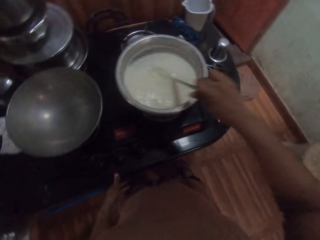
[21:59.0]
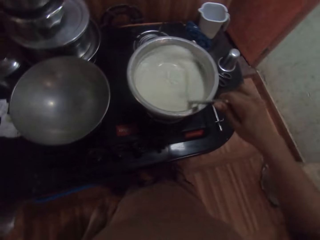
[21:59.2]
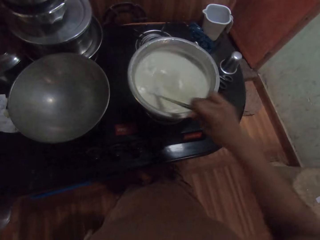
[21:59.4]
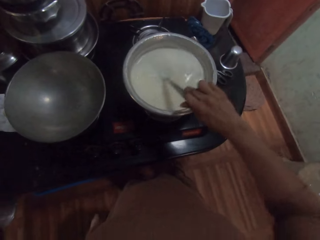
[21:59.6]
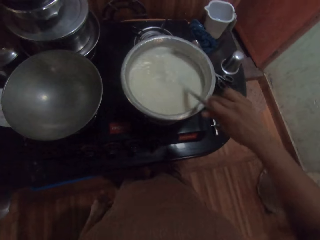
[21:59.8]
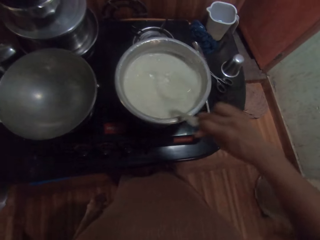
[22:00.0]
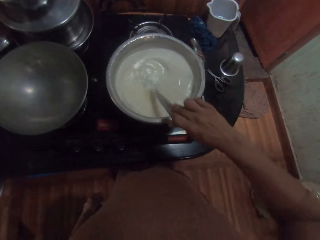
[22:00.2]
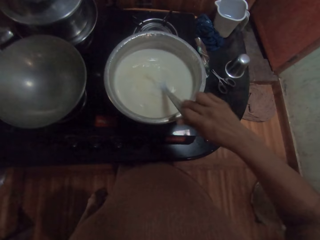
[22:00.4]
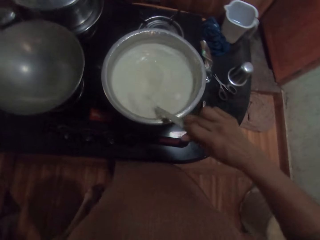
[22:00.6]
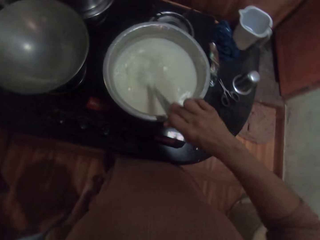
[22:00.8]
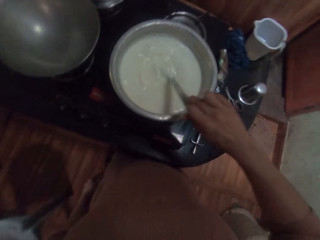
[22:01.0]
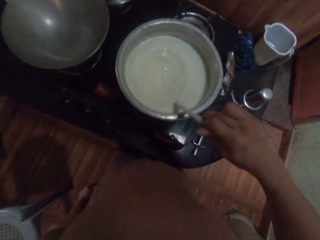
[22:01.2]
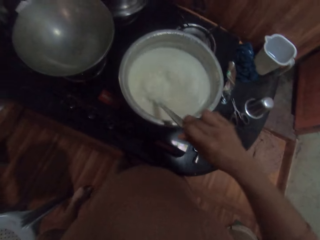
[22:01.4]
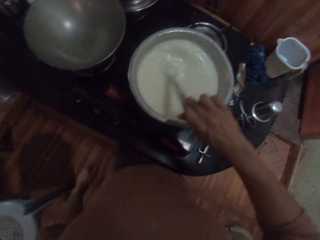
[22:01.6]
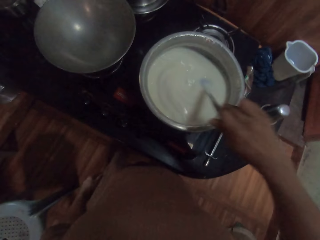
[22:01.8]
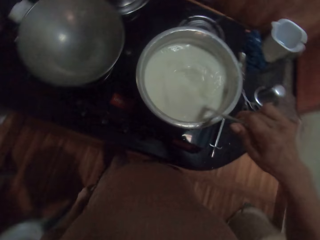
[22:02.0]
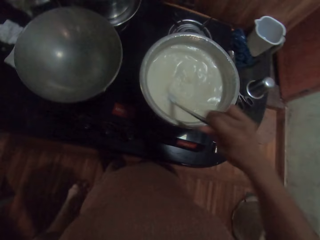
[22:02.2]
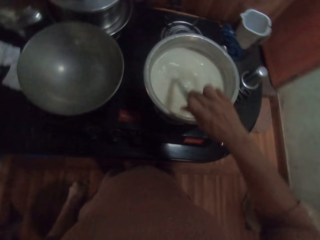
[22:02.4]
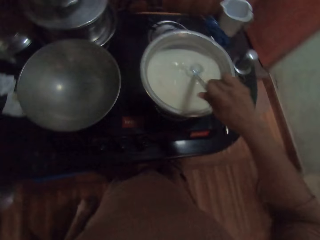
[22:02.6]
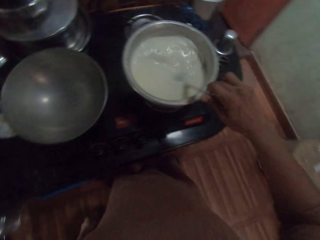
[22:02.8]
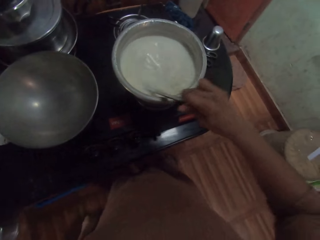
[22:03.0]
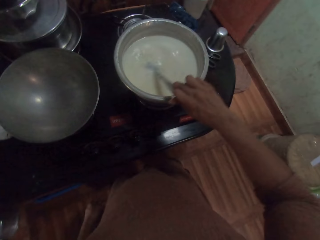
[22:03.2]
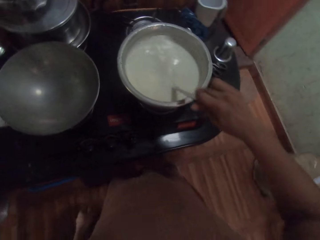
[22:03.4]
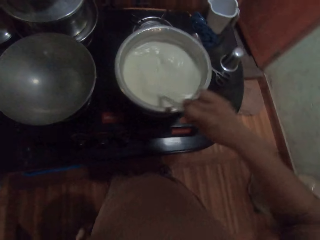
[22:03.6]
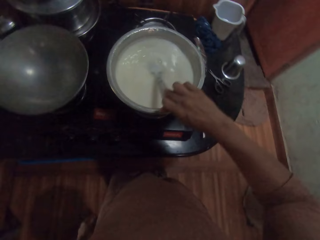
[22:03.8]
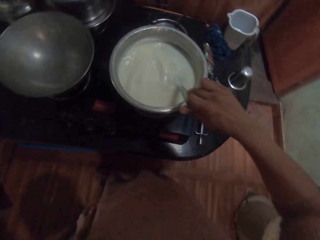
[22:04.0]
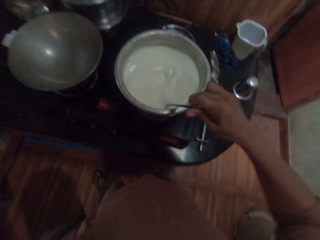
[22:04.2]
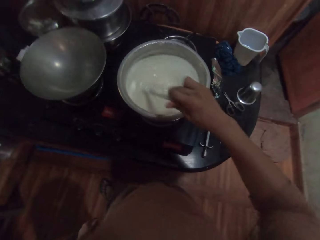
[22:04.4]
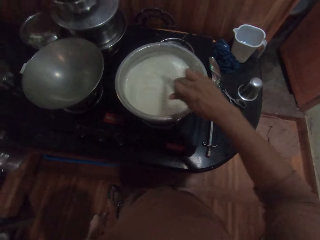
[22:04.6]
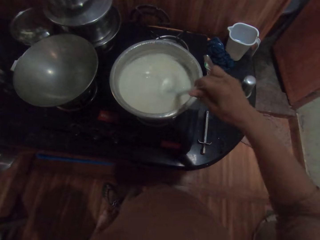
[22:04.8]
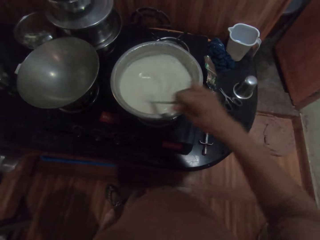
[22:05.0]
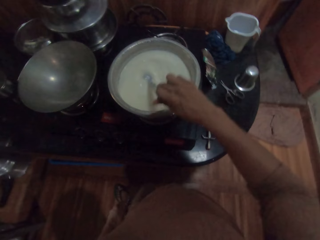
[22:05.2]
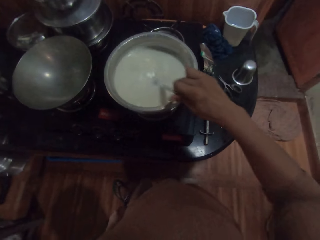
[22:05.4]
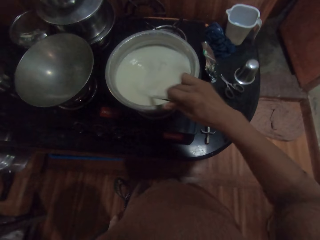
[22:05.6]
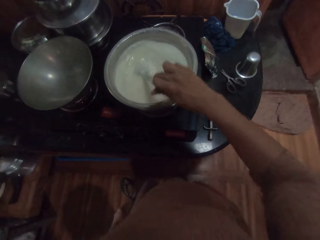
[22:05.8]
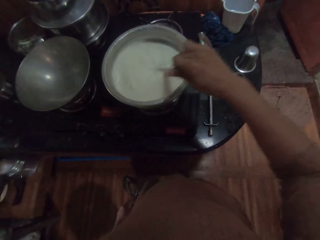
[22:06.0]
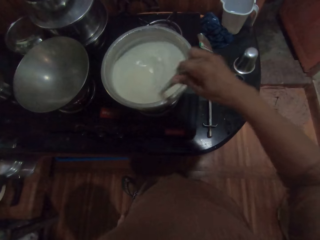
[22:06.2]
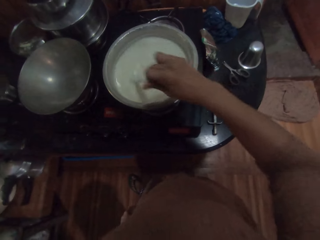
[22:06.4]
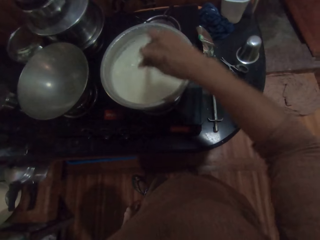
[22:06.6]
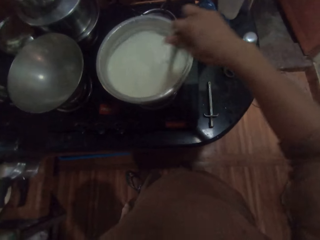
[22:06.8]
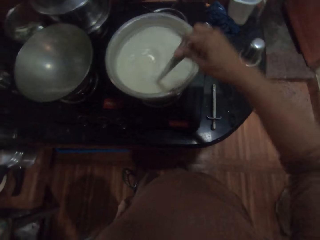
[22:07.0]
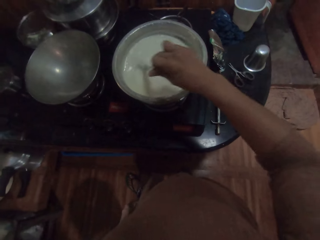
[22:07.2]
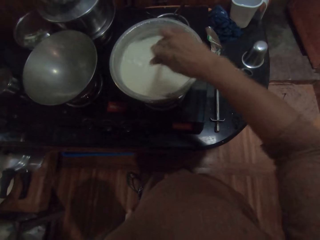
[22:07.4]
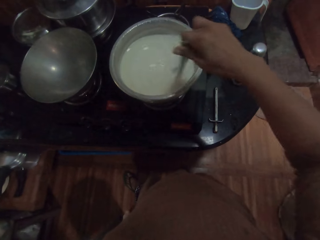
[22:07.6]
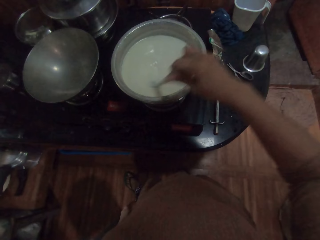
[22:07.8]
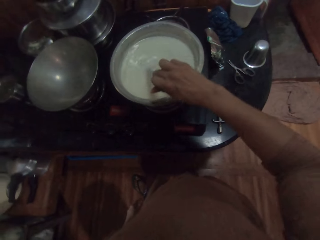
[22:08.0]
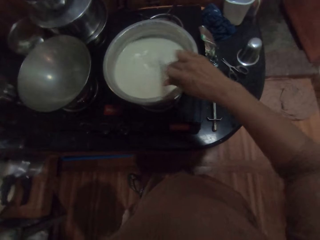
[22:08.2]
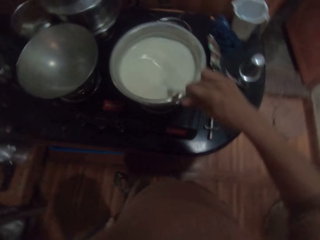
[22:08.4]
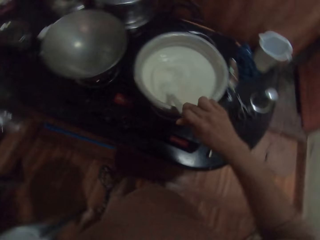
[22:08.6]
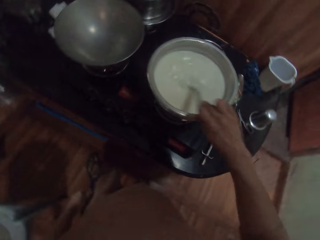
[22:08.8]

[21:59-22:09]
The camera wearer removes her left hand from the cooker.

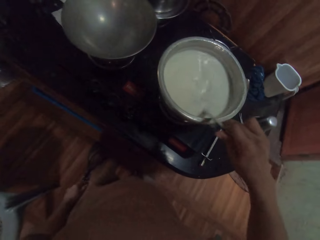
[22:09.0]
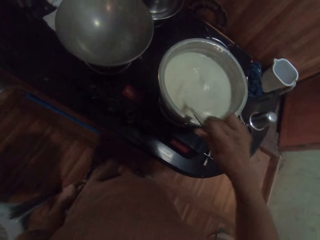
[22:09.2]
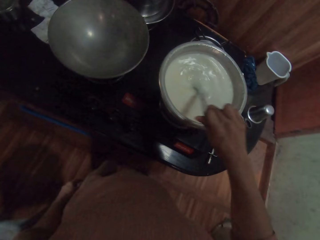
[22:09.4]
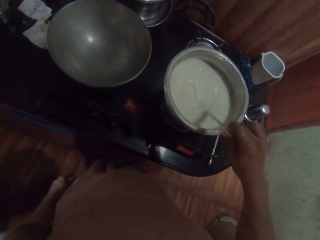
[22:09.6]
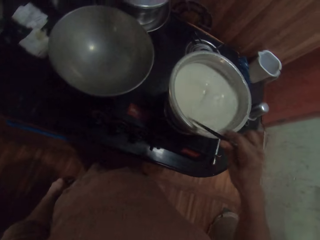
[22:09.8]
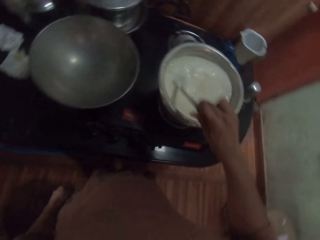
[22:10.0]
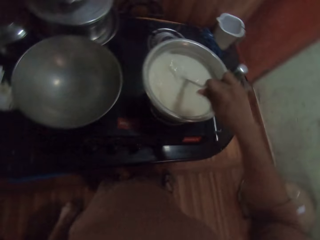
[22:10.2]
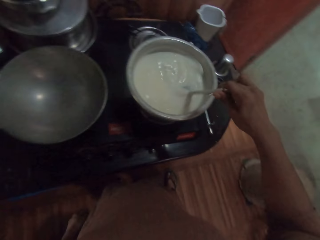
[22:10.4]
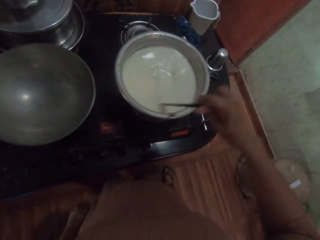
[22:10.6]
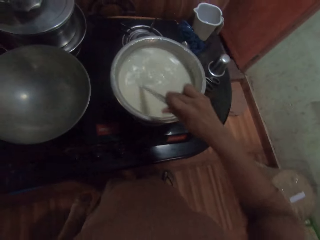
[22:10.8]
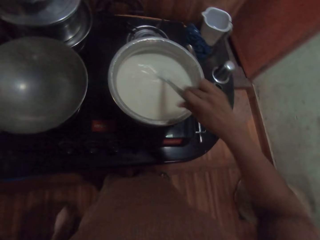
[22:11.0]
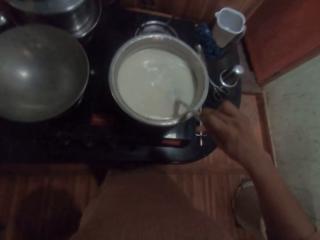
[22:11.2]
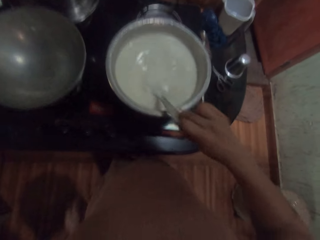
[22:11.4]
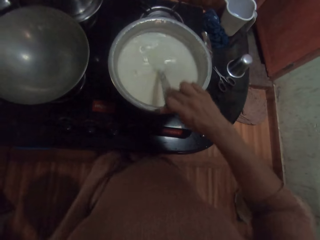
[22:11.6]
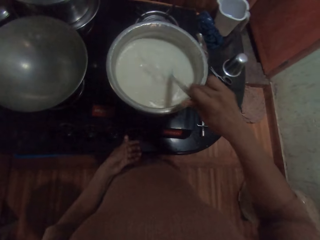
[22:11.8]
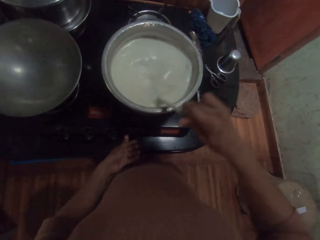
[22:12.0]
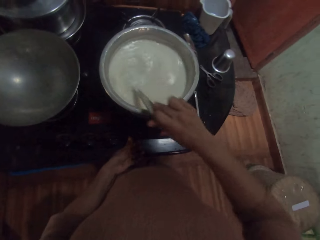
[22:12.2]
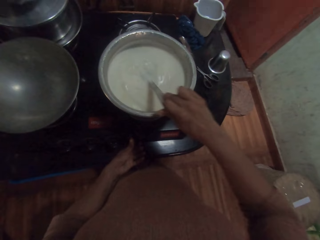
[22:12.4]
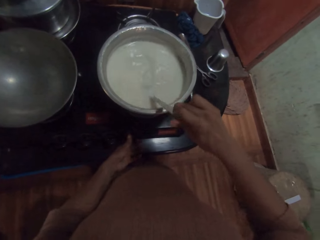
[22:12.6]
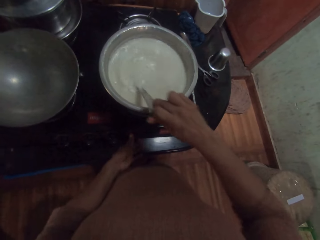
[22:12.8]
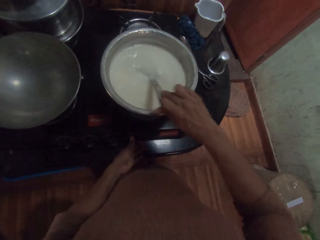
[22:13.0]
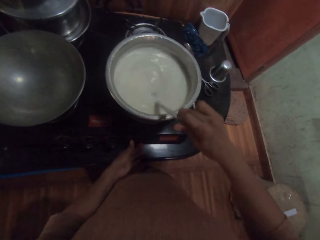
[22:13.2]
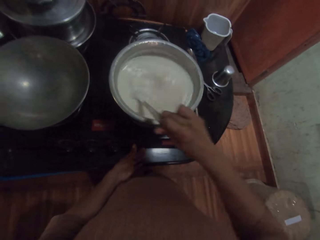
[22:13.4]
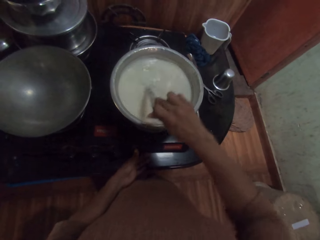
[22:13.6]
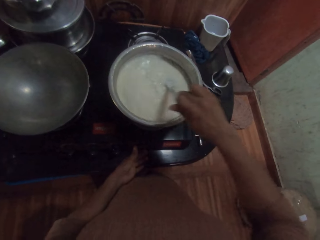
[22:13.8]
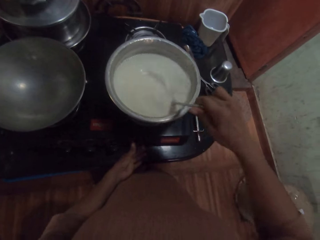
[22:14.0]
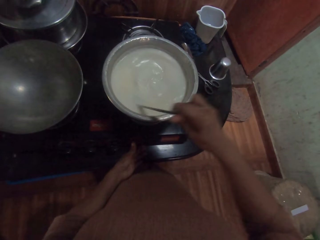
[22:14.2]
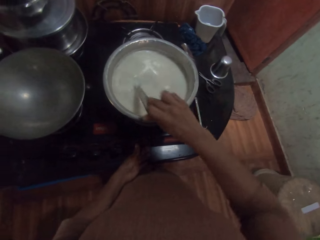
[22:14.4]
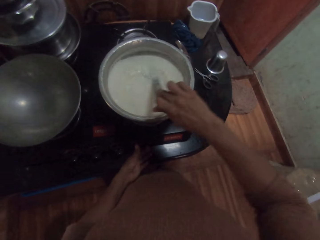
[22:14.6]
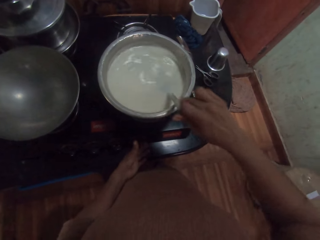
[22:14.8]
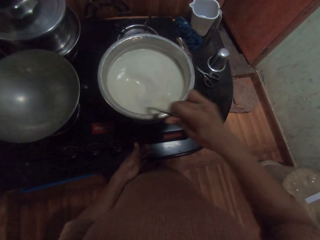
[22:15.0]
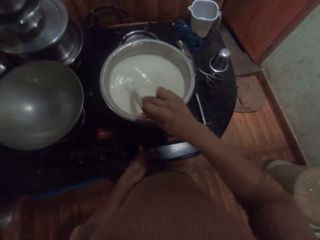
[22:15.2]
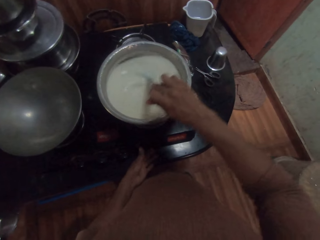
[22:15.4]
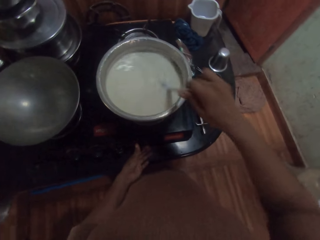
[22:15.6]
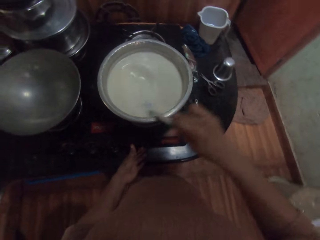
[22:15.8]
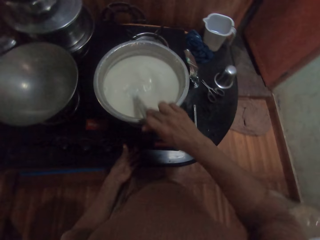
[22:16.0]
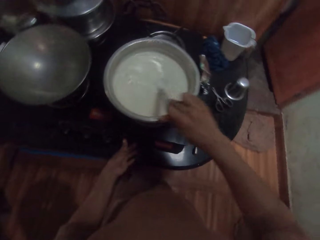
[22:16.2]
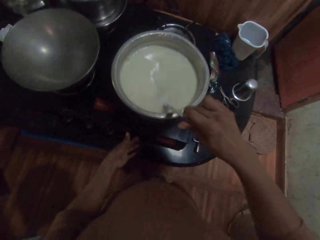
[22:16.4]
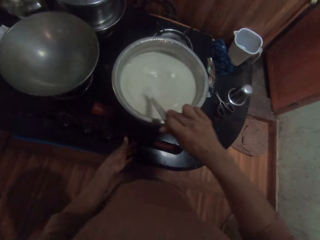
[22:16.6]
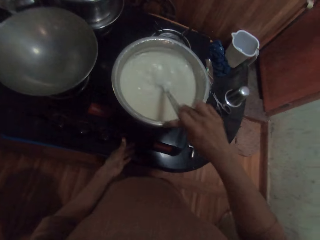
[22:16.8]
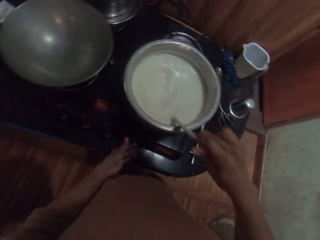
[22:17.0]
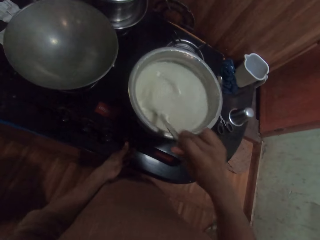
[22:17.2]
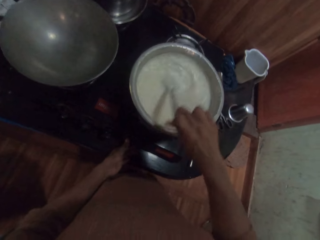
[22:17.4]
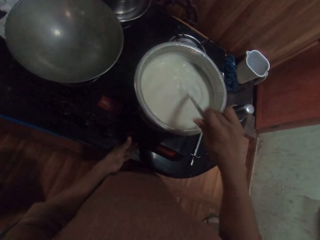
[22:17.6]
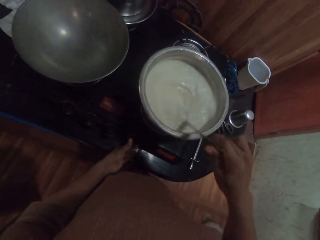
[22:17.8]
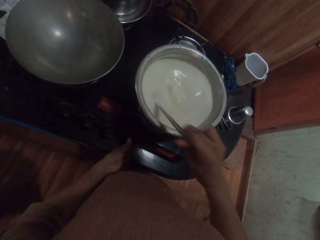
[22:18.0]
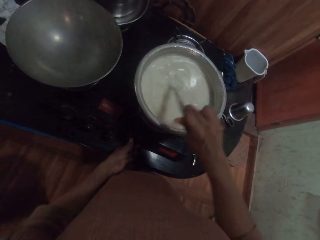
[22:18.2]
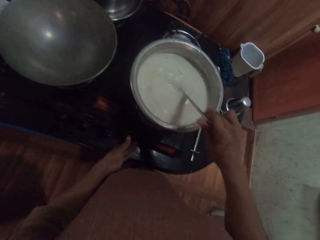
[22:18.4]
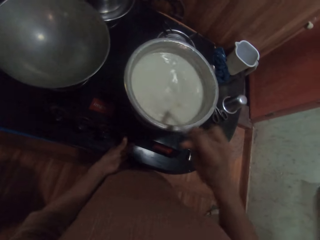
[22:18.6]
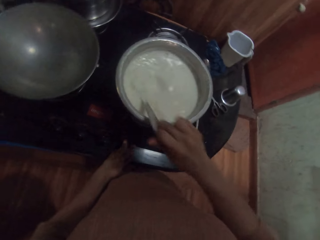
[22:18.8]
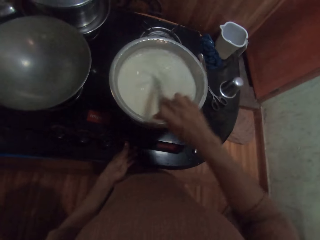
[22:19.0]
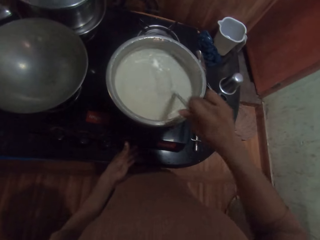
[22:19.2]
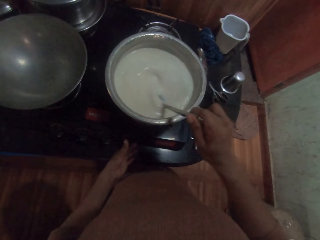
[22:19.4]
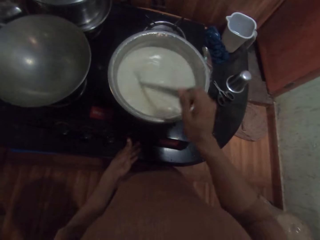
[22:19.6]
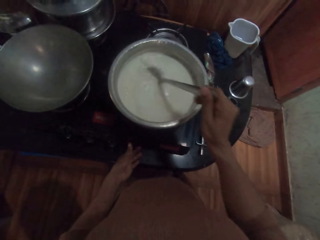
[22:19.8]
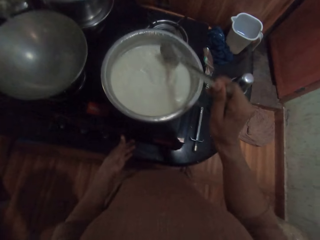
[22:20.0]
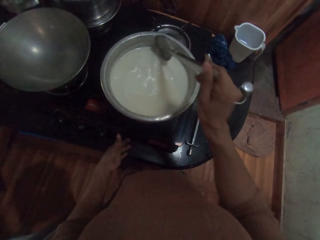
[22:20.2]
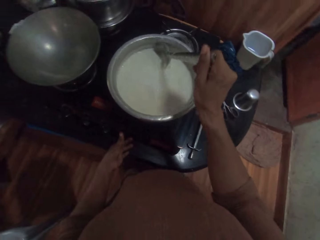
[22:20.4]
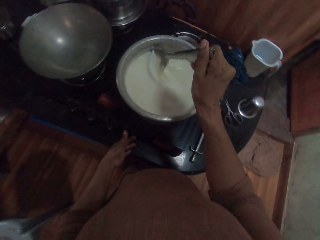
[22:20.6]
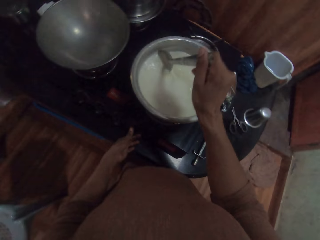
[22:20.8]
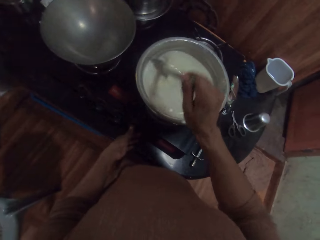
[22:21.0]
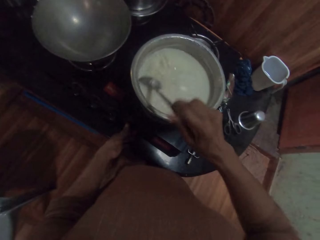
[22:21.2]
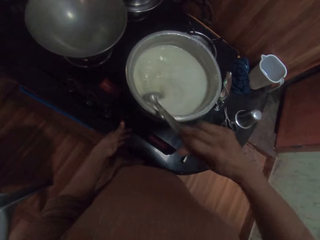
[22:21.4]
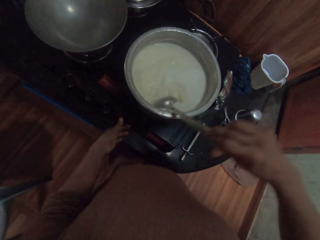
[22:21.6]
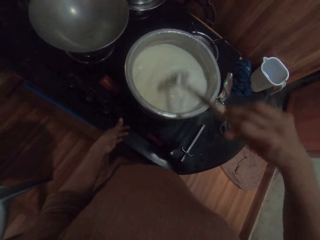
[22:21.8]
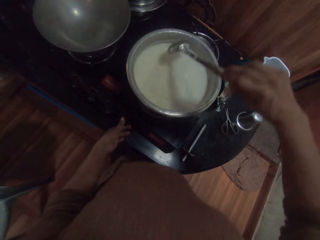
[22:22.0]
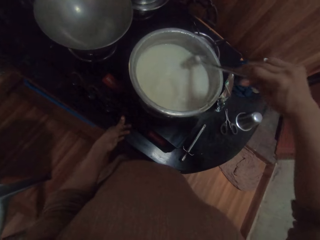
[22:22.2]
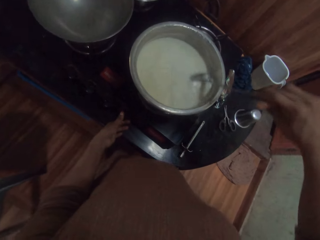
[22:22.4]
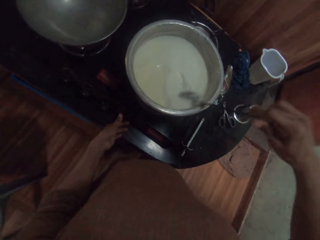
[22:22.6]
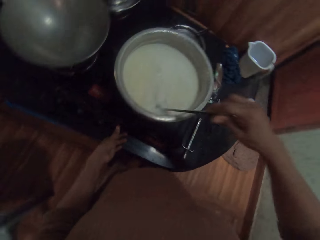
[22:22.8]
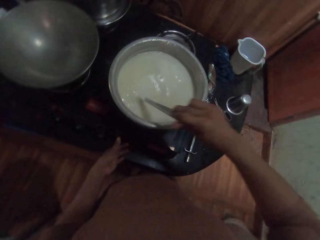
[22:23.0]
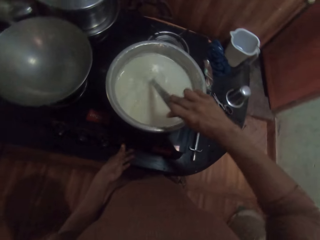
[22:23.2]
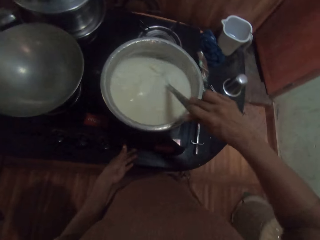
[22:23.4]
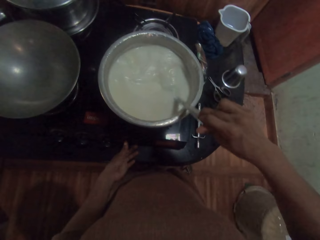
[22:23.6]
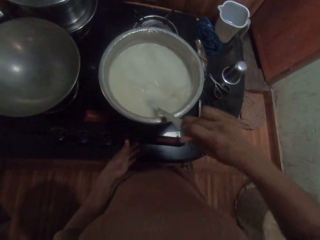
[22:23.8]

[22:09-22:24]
The camera wearer operates the knob on the cooker with her left hand. She stirs the soup on the cooker with her right hand.
